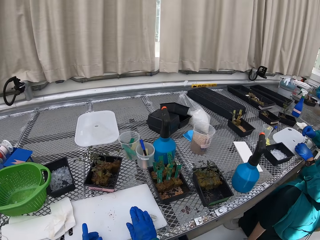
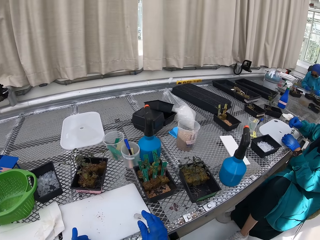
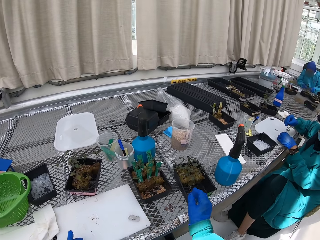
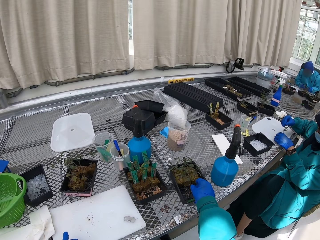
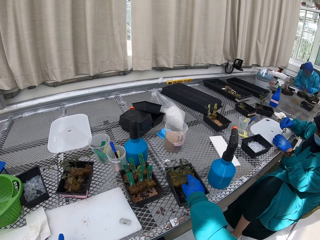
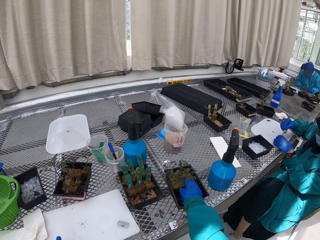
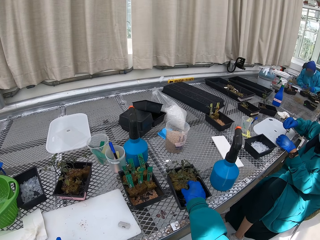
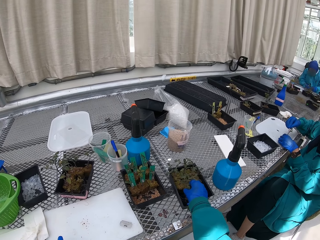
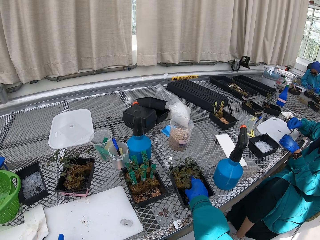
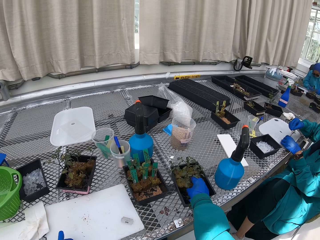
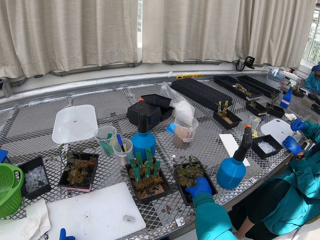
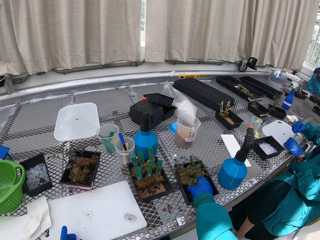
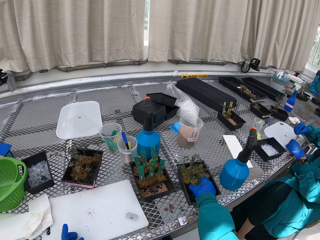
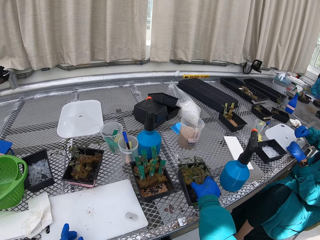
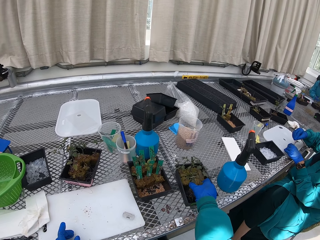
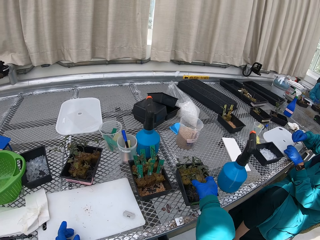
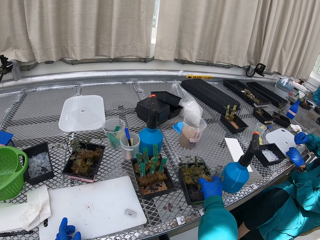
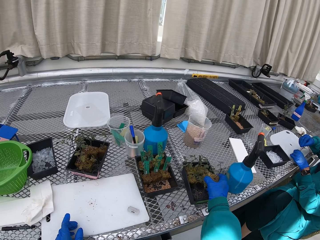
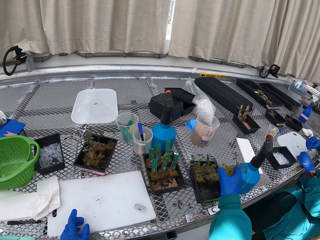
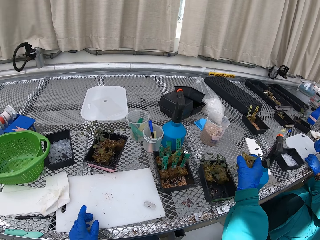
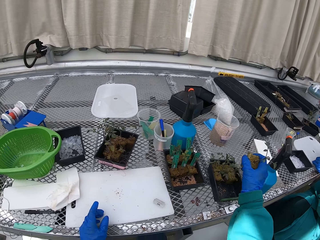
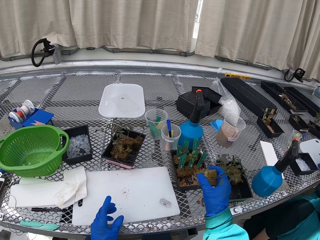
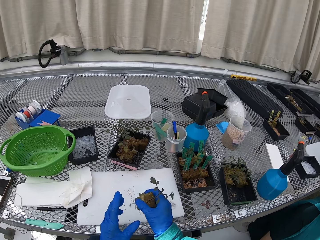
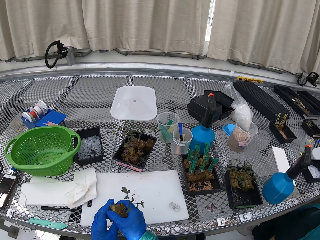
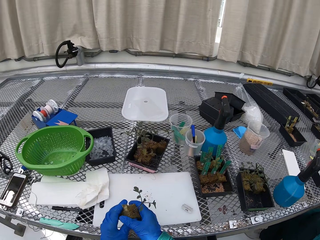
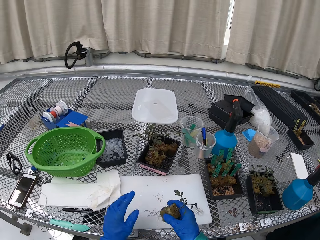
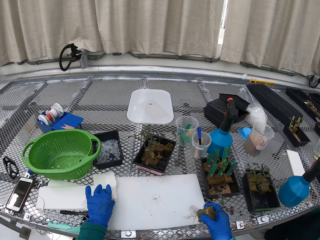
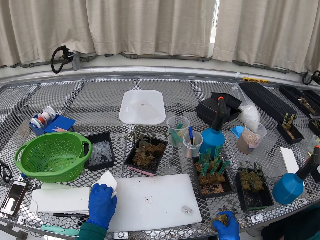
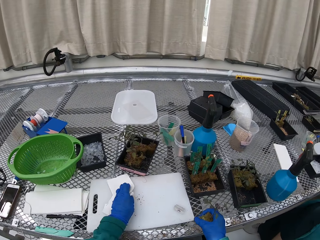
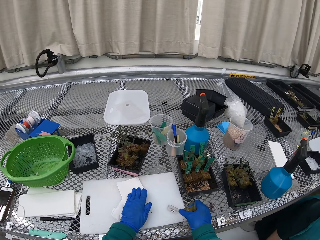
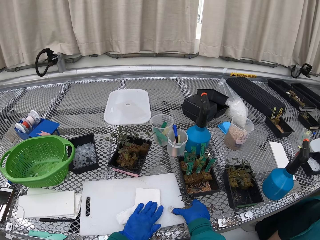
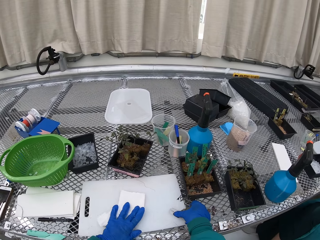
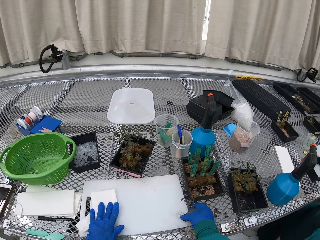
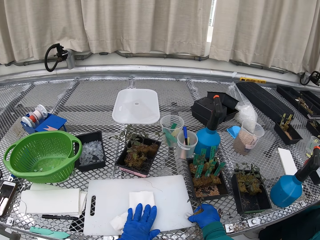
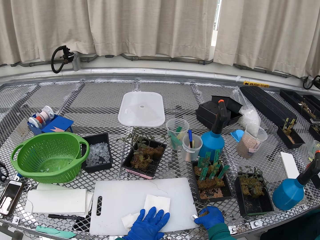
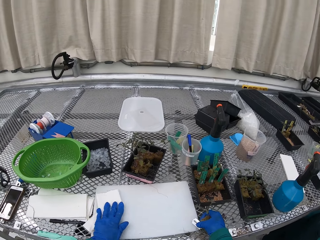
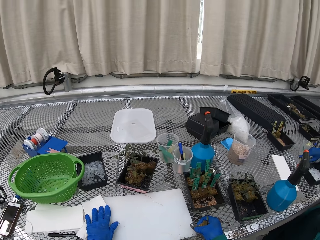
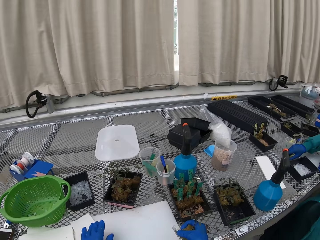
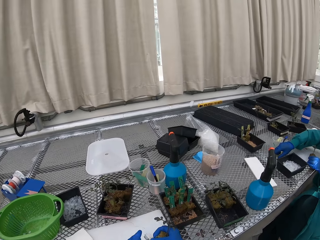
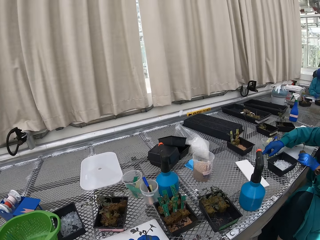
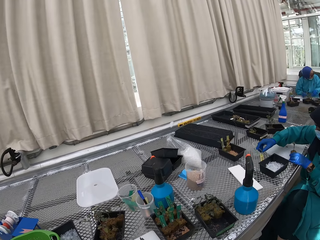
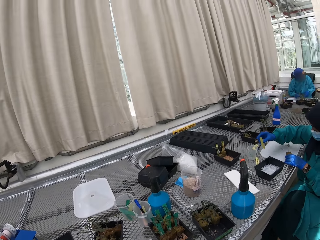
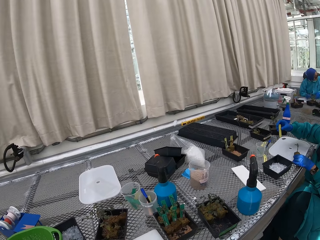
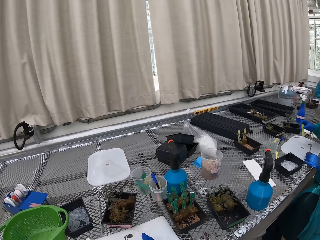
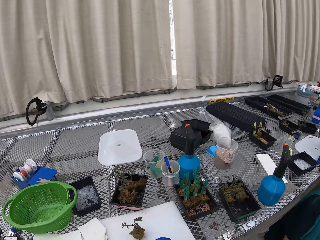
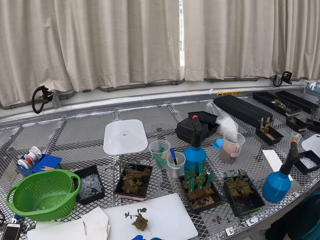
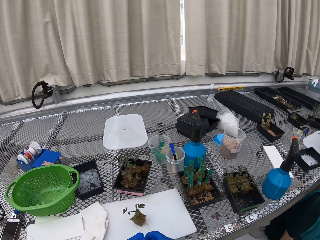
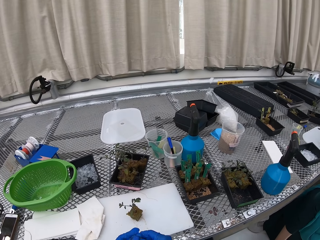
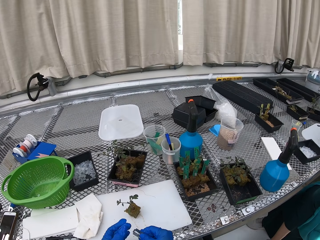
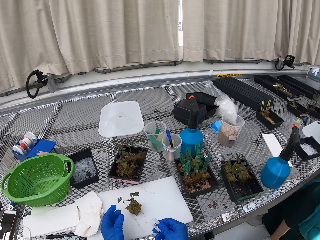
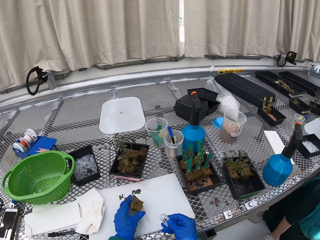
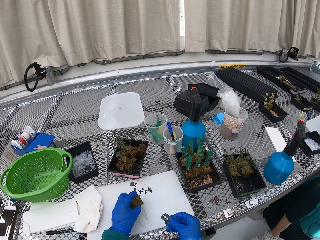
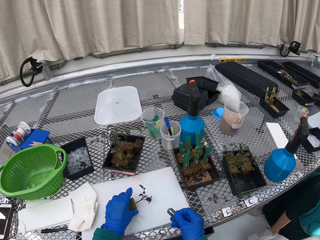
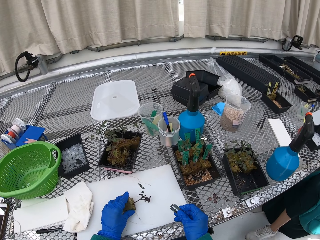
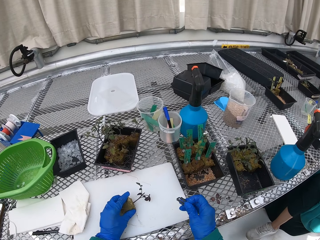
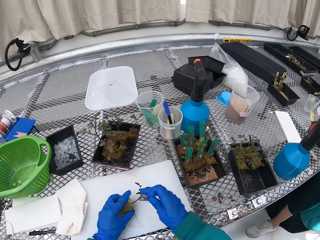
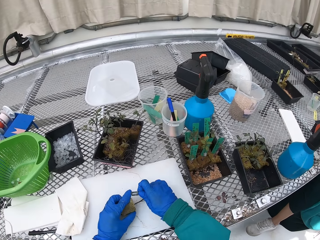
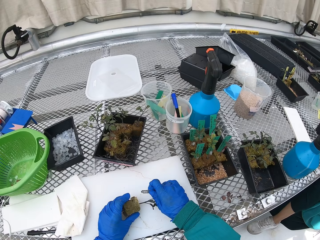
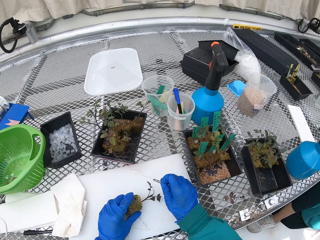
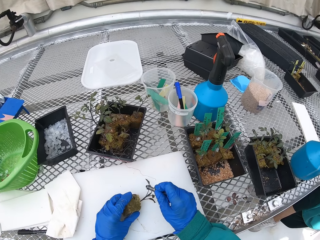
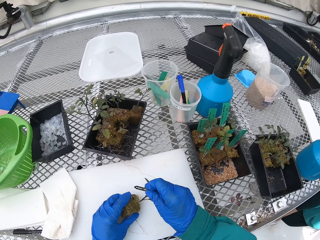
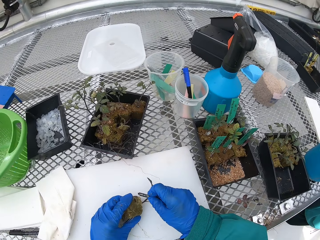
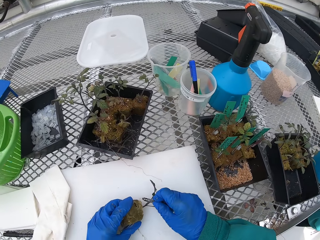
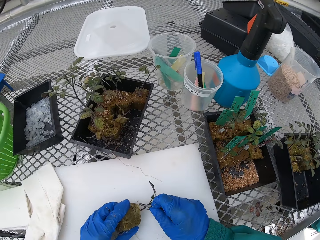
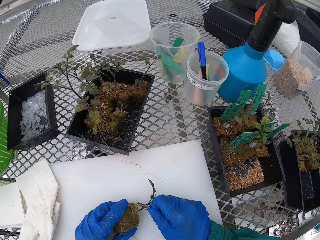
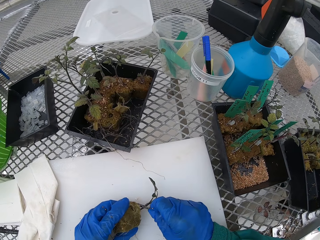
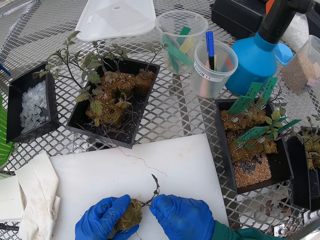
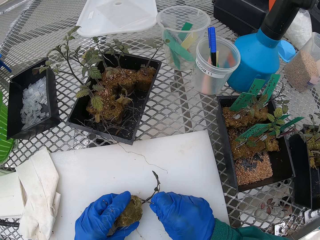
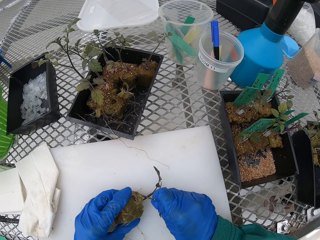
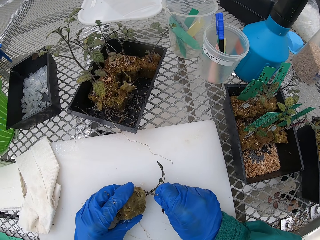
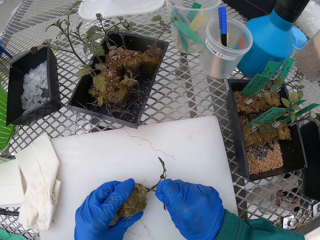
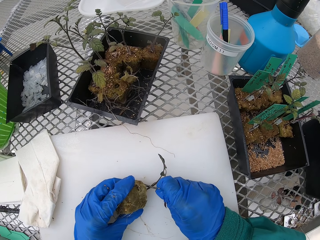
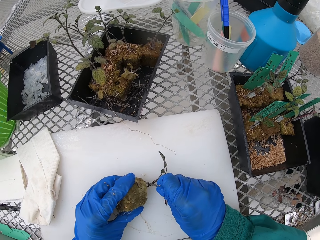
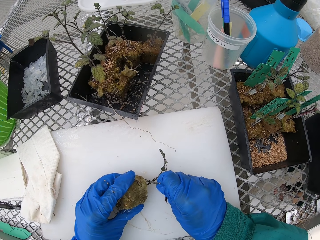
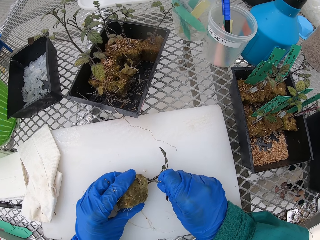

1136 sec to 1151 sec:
The camera wearer picks the flower from the vase. They pick up the tissue and wipe the chopping board. The lady picks the name sign from the container. The camera wearer puts the flower on the table. They cut the flower with the razor.

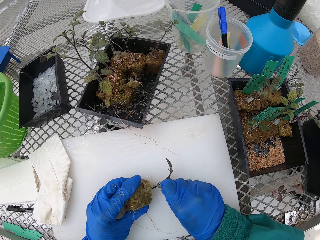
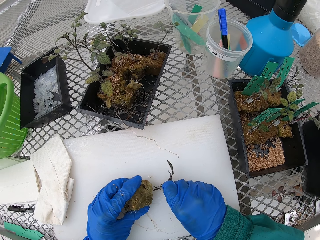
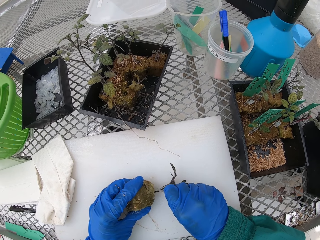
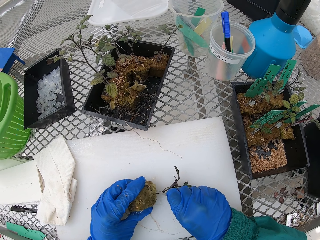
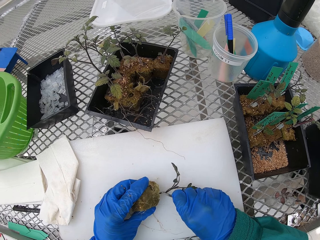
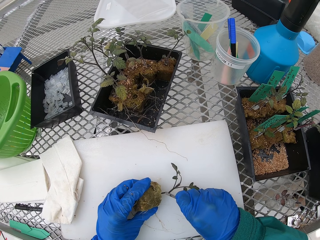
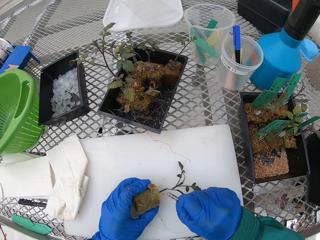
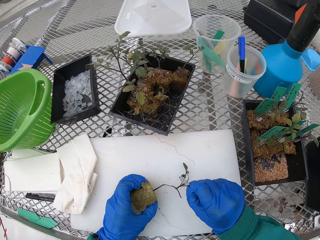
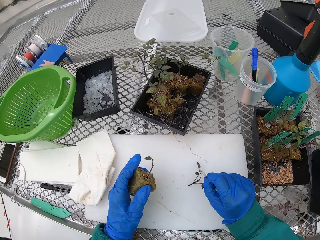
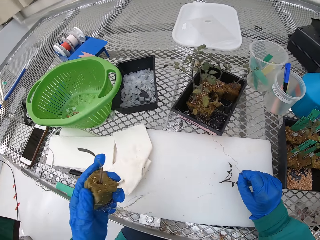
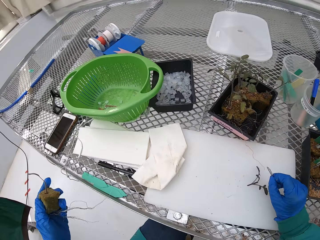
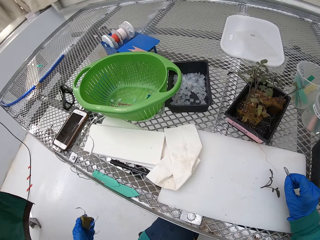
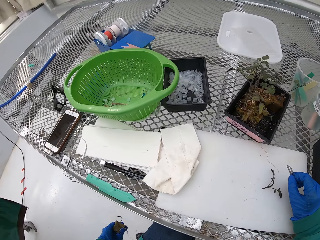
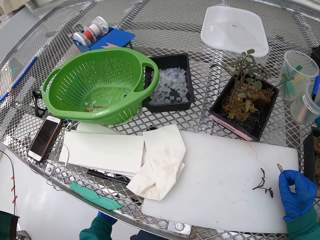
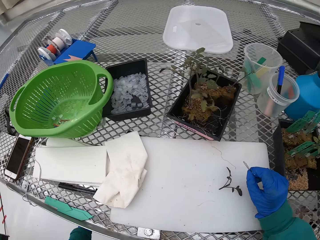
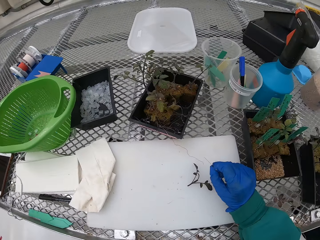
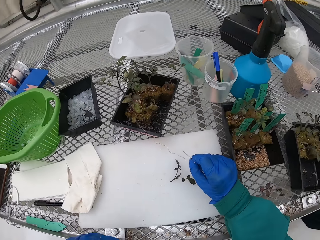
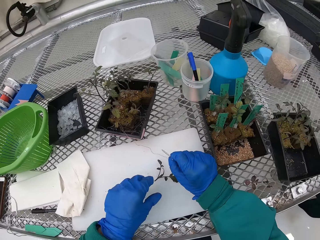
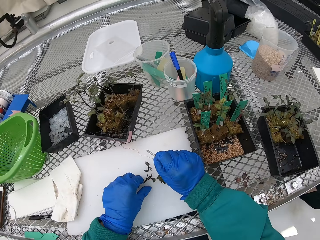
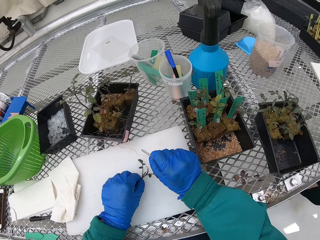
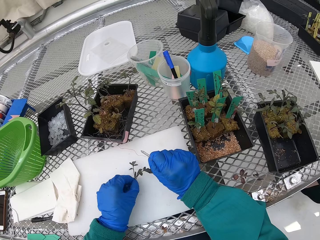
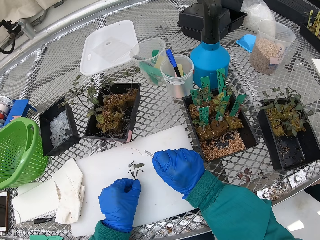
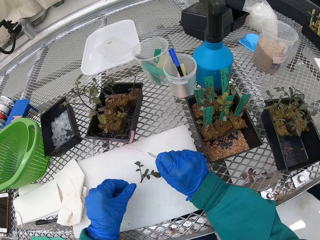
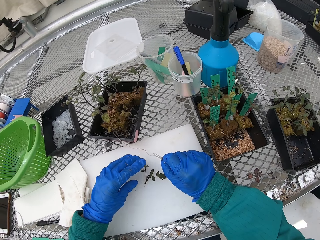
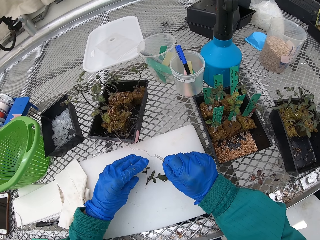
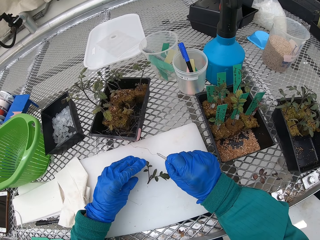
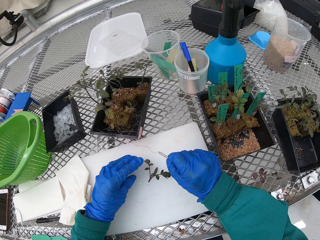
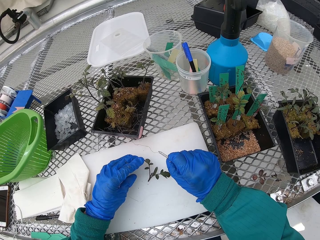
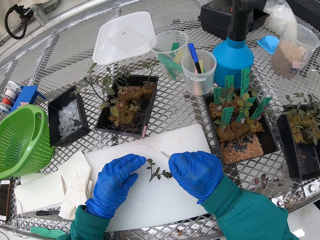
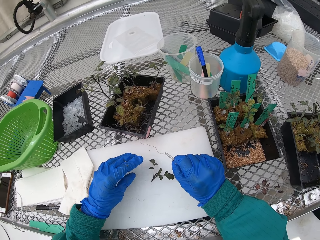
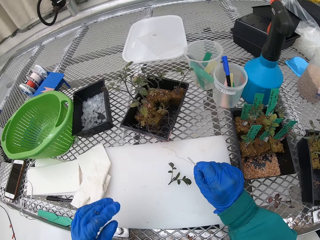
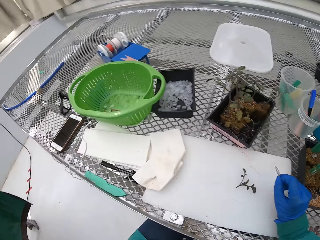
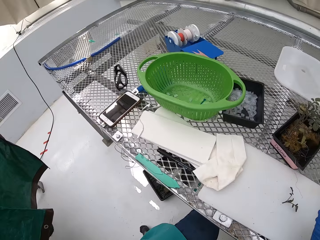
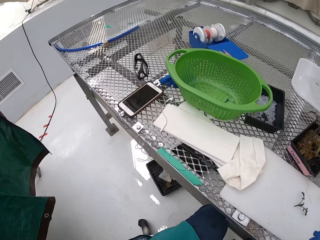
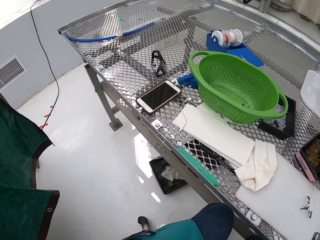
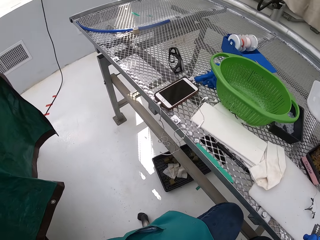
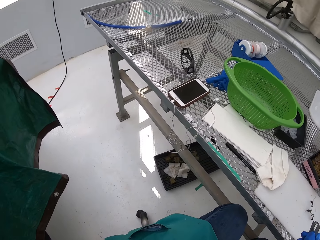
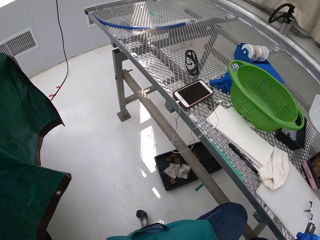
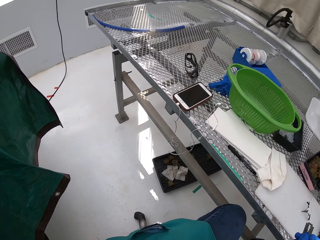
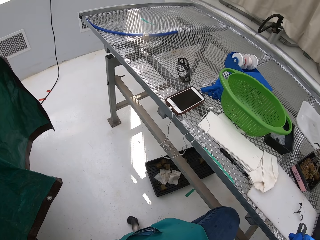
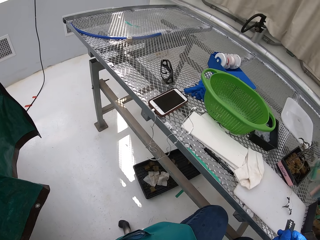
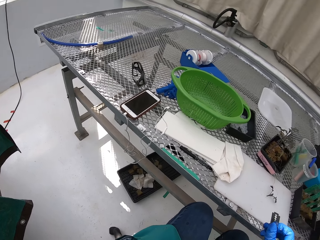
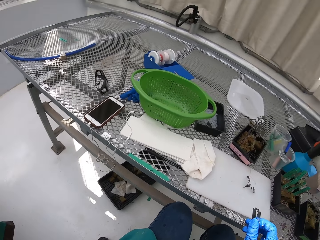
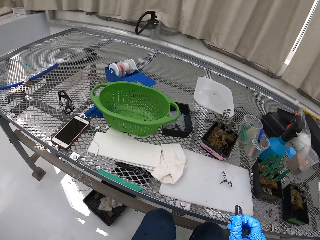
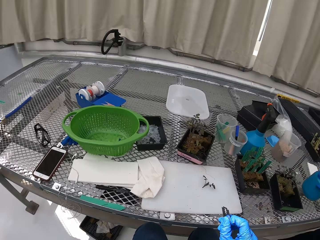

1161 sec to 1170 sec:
The camera wearer throws the soil to the waste bin. They throw the part of the plant in the bin. They hold the flower.
